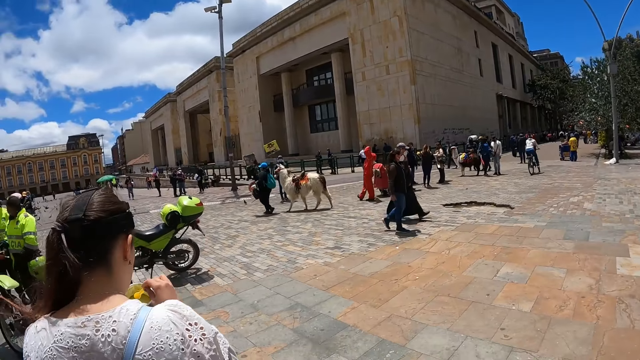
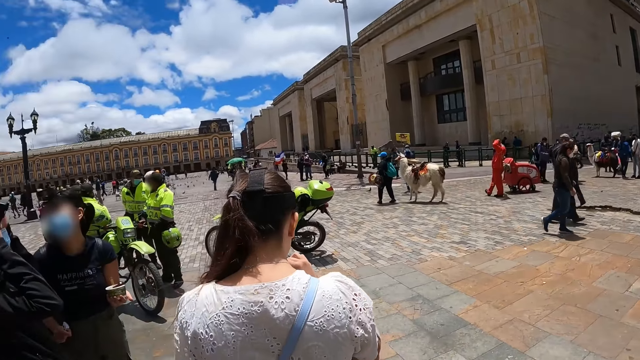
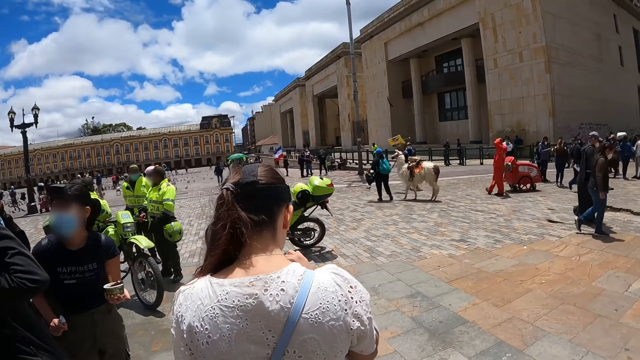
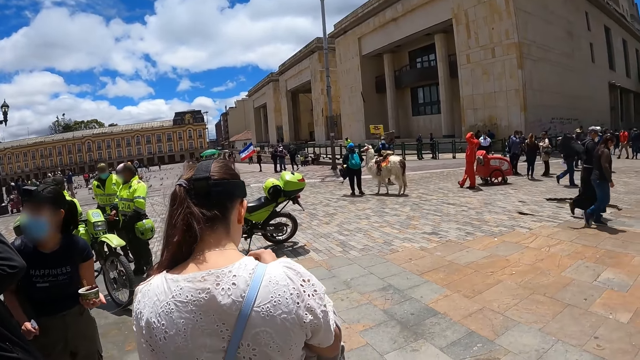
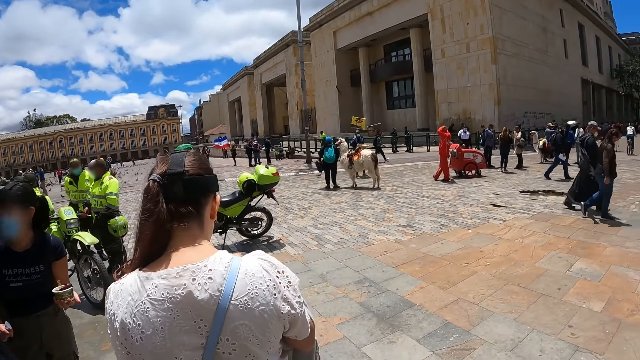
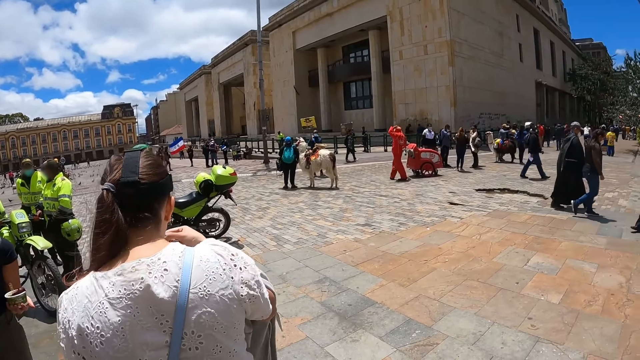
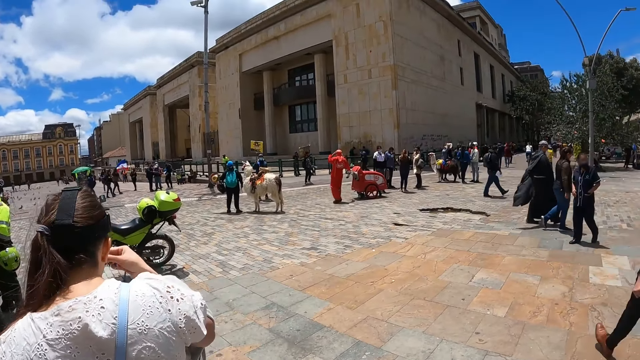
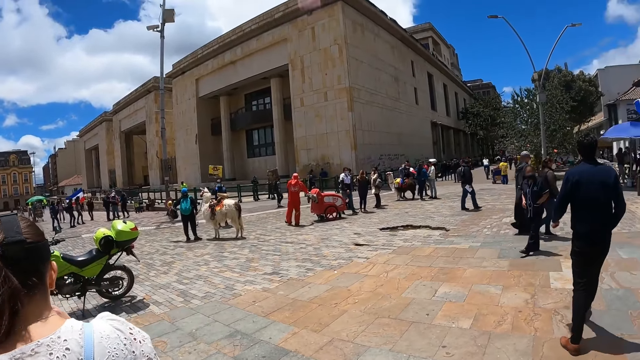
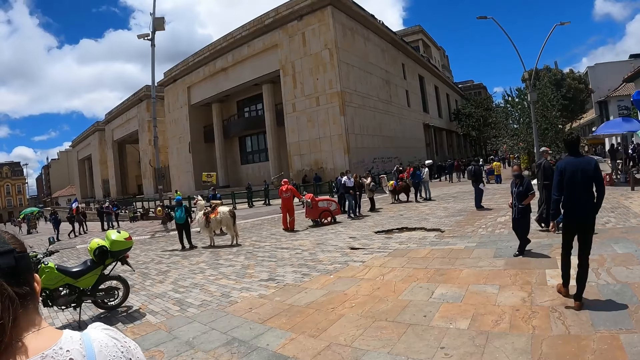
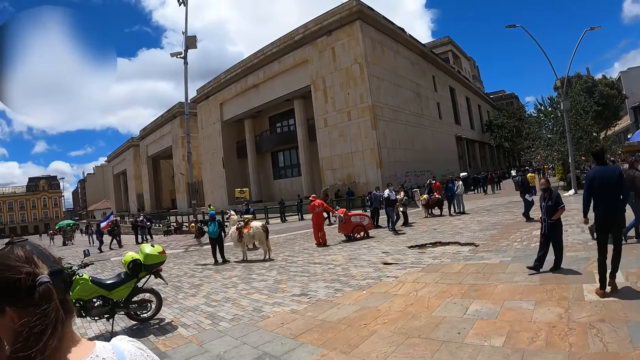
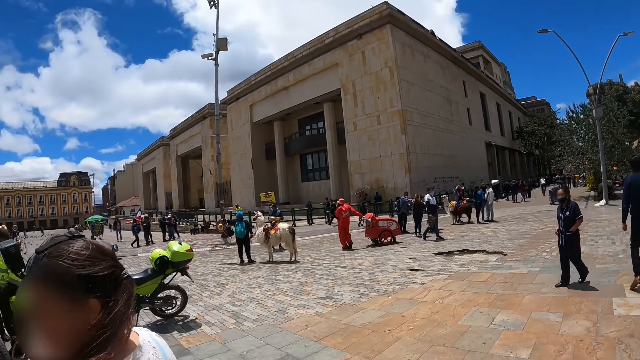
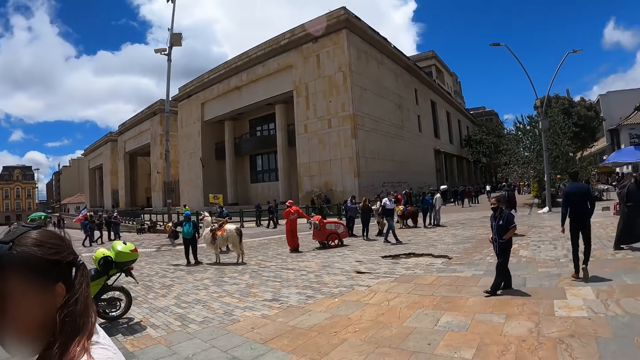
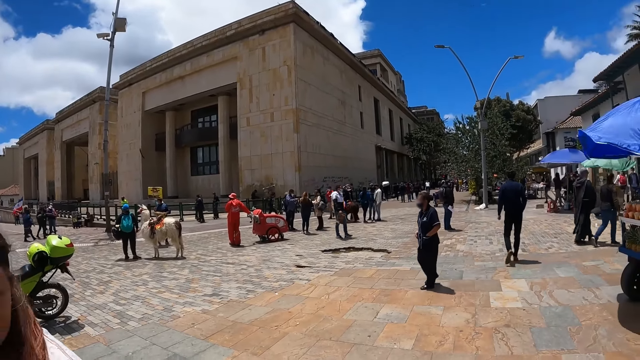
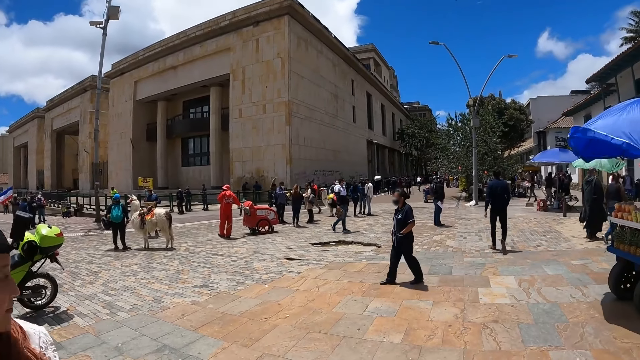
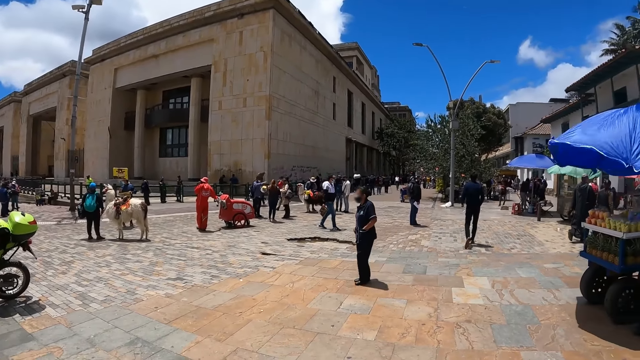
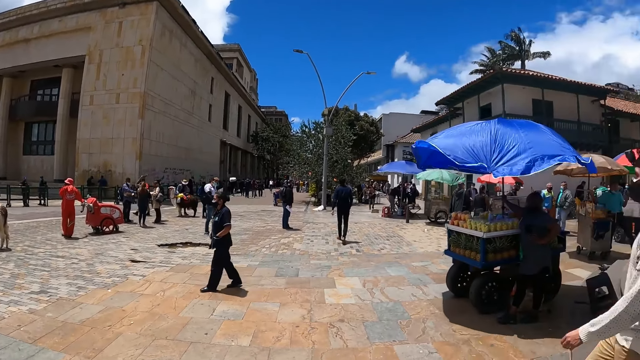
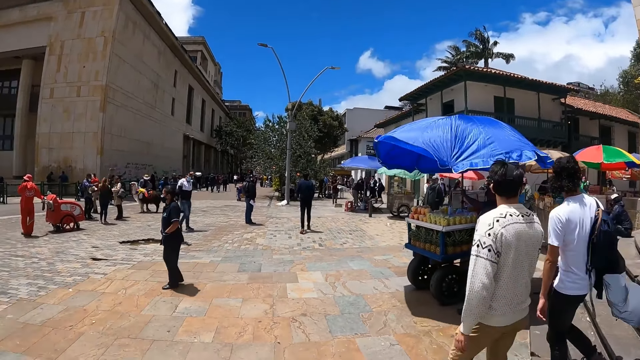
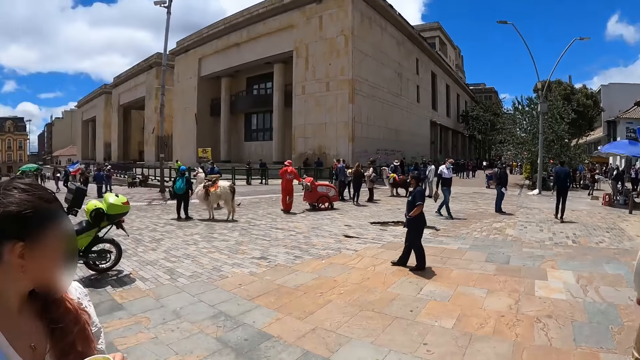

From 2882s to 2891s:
A person looks aside. The person eats the ice cream. The camera wearer looks around.

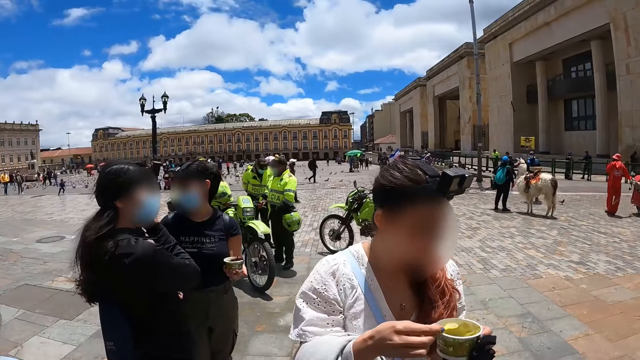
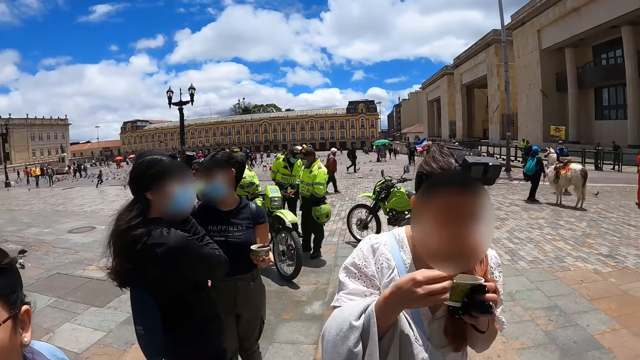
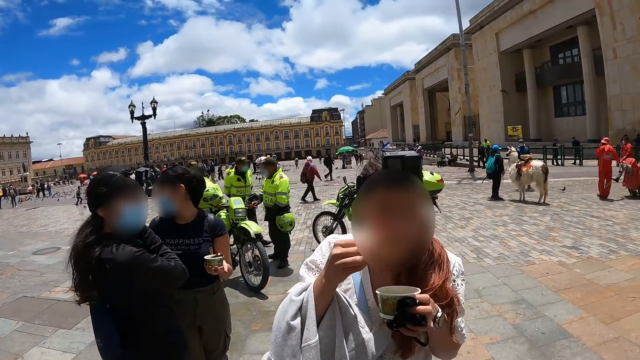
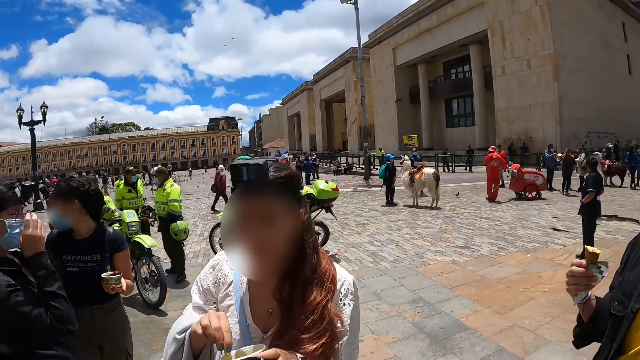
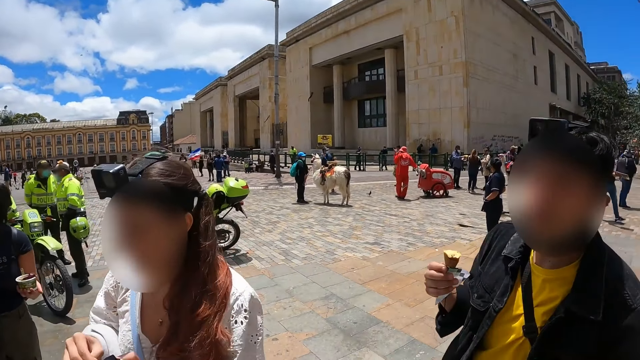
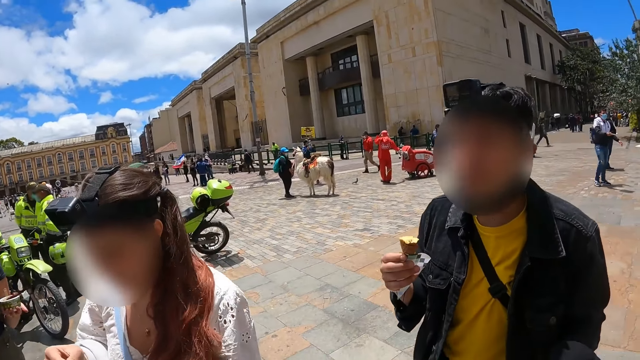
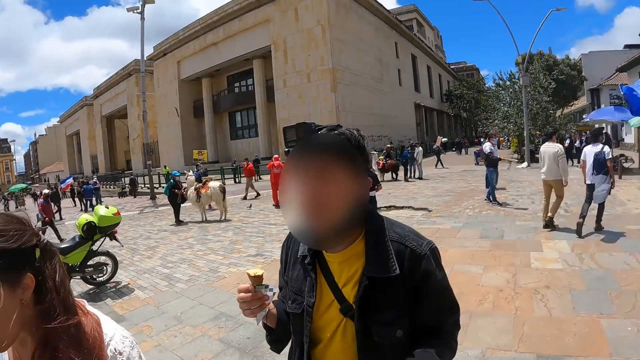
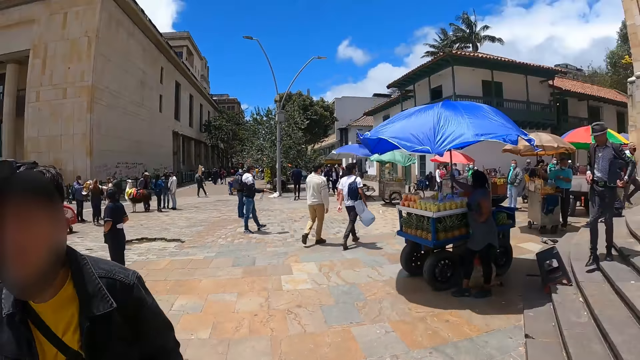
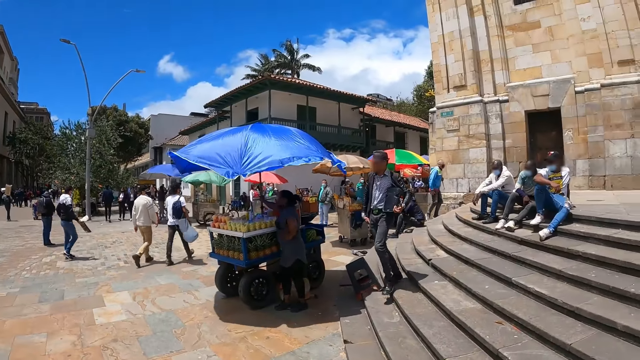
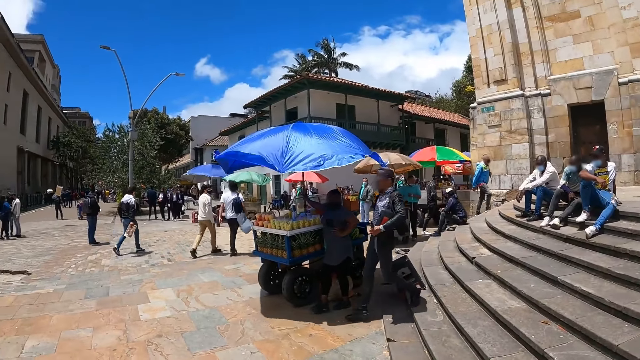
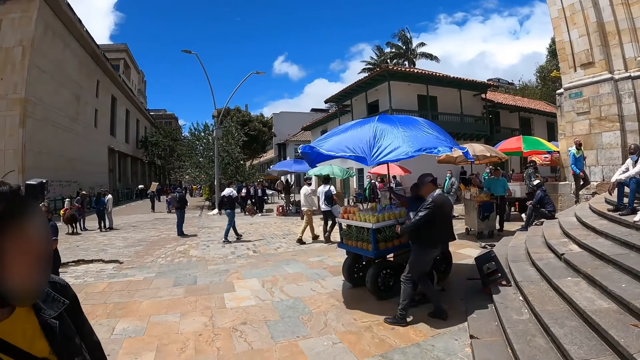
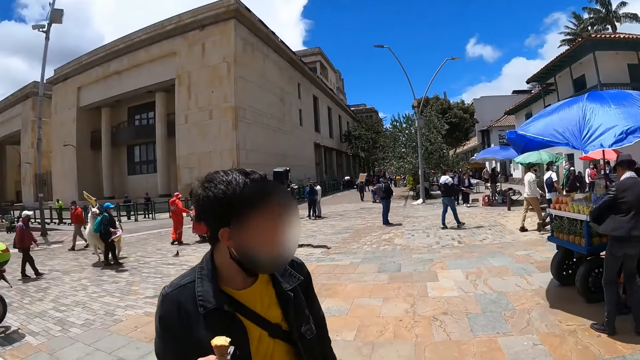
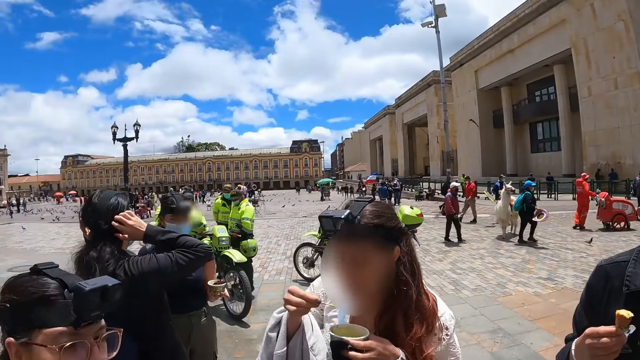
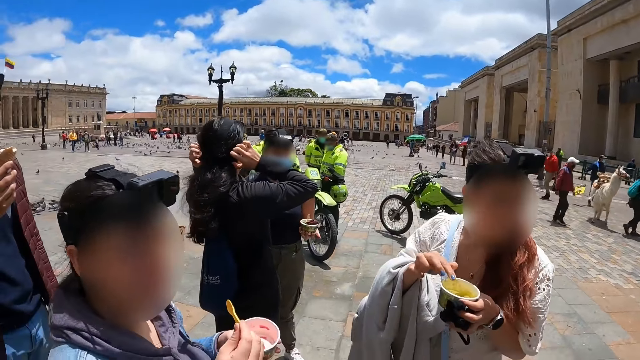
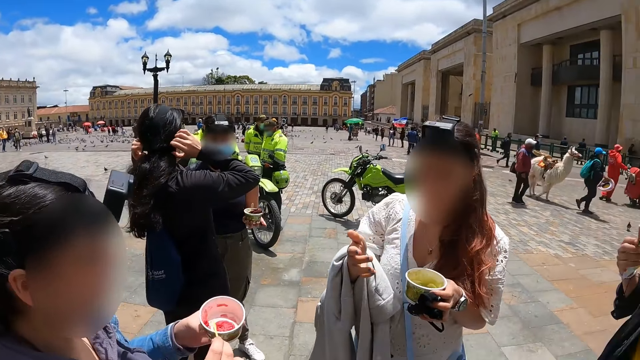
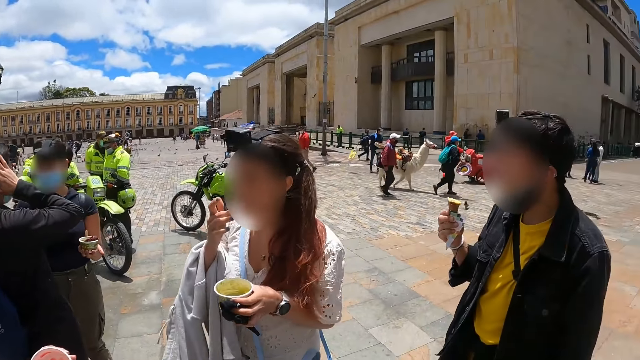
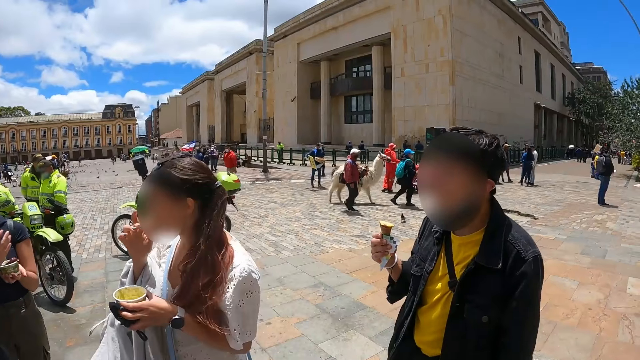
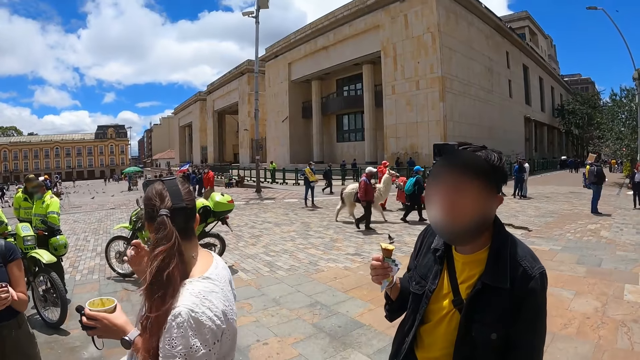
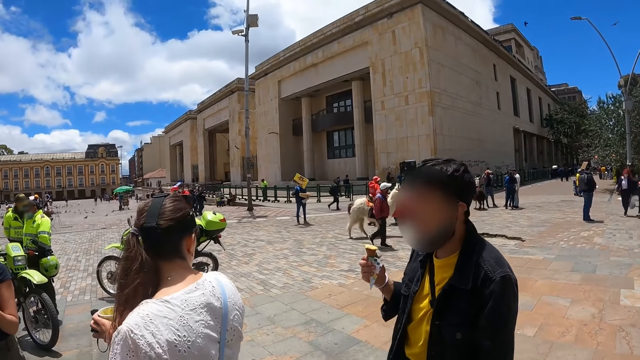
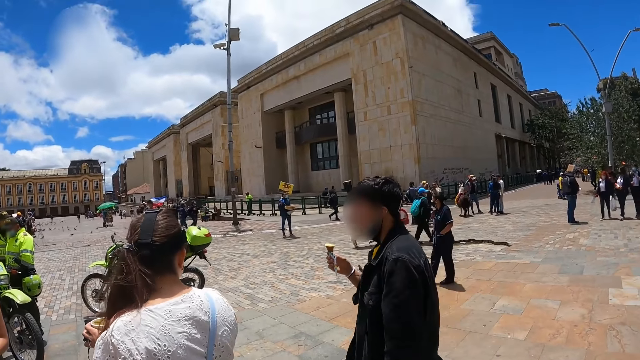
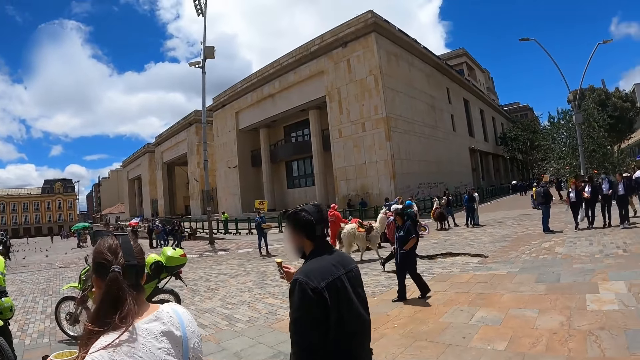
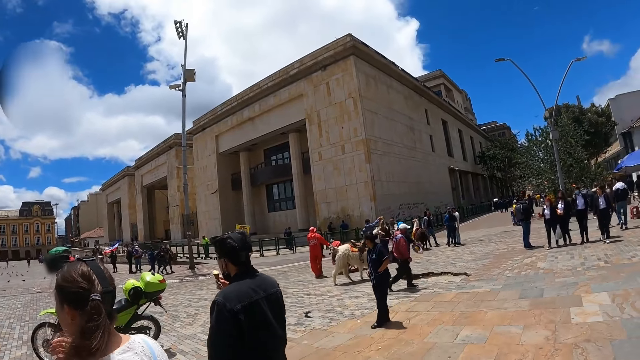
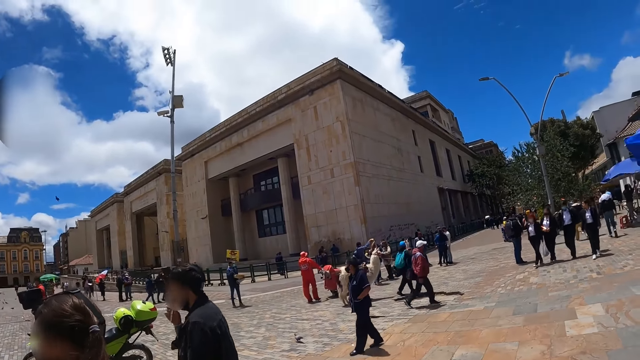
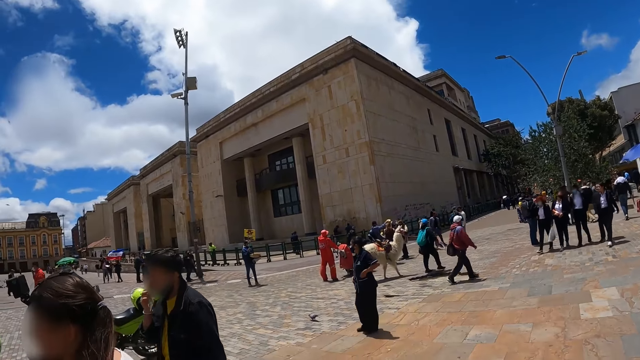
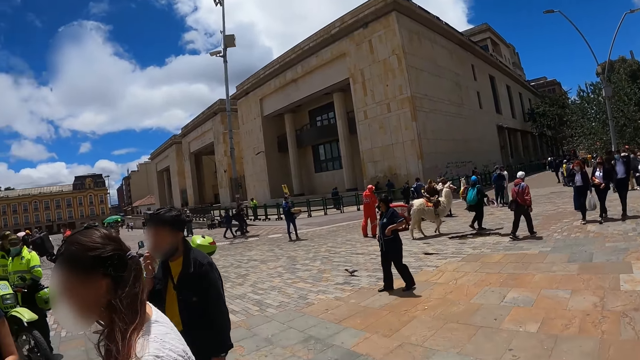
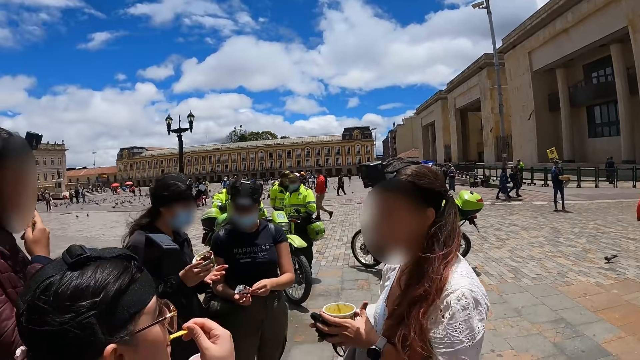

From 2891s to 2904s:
A person eats the ice cream. The camera wearer looks around. The person eats the ice cream, licks the finger and looks around. Another person walks around. The other person eats the ice cream.
